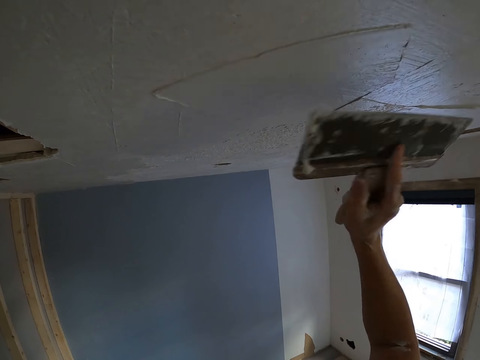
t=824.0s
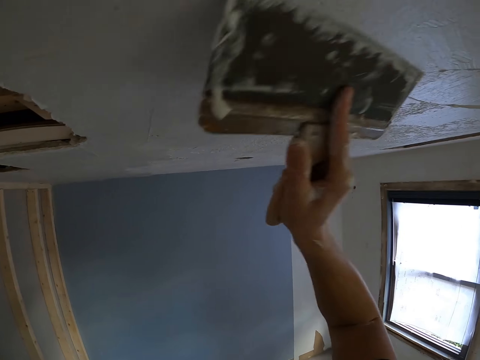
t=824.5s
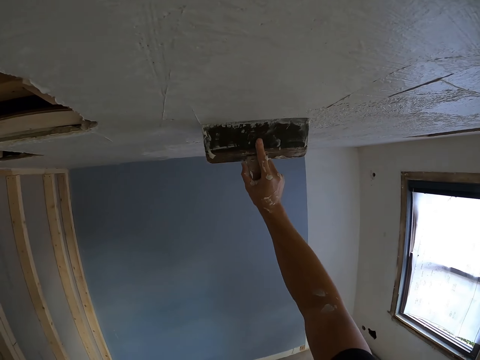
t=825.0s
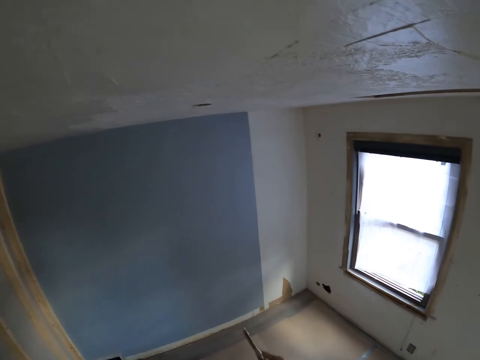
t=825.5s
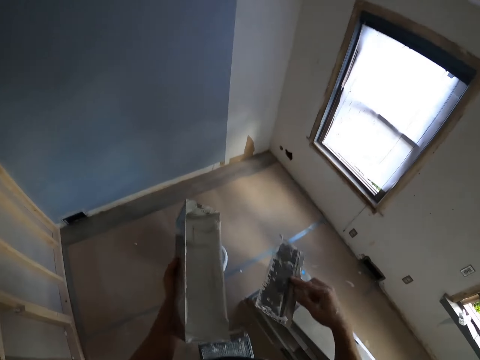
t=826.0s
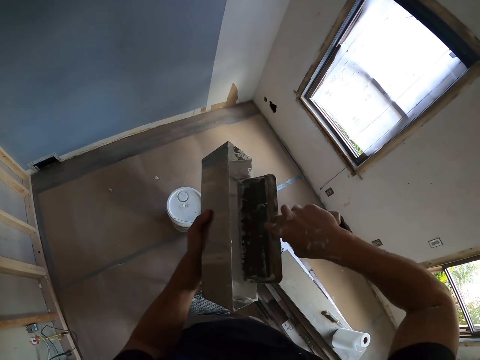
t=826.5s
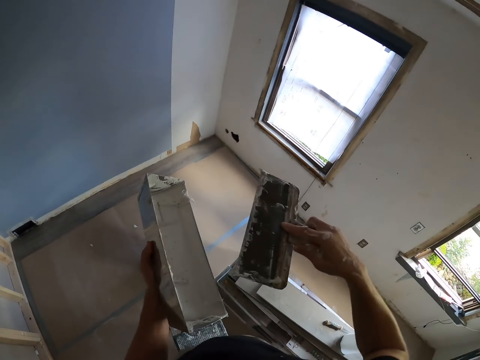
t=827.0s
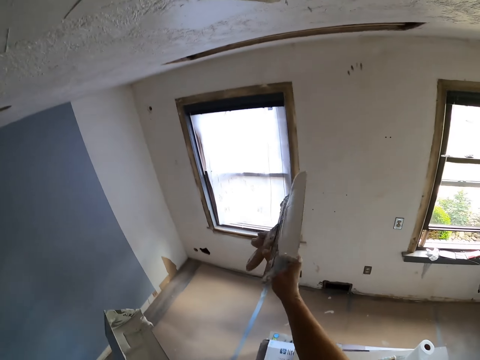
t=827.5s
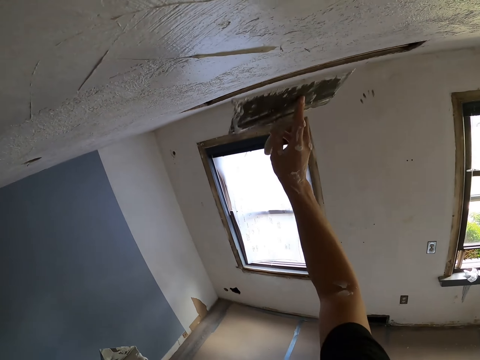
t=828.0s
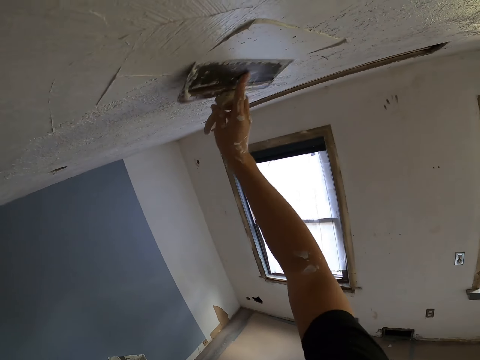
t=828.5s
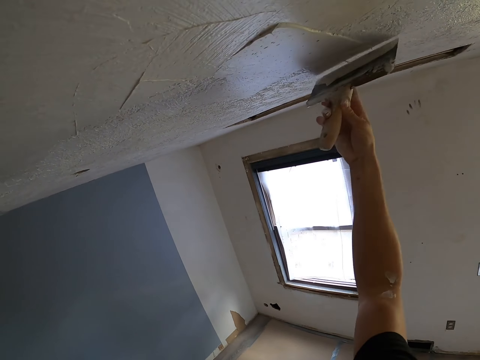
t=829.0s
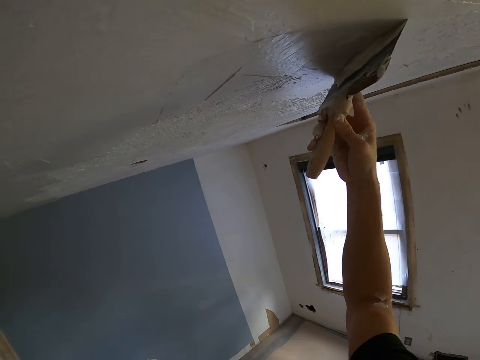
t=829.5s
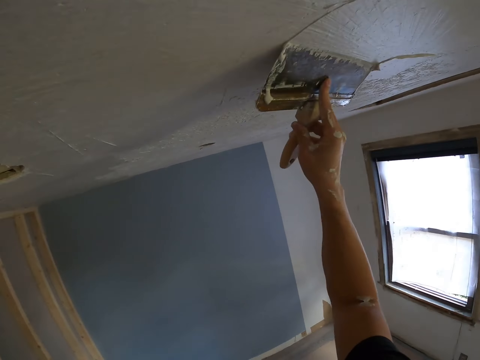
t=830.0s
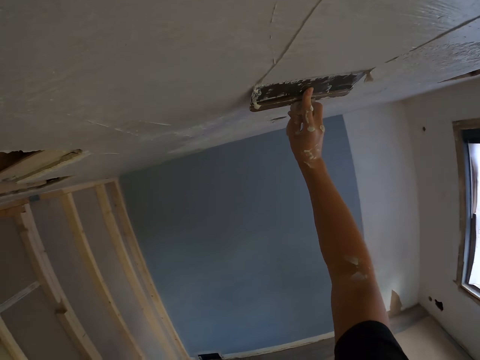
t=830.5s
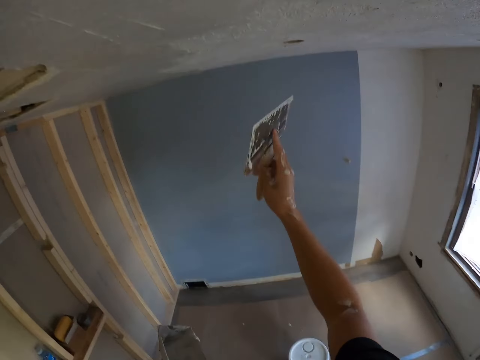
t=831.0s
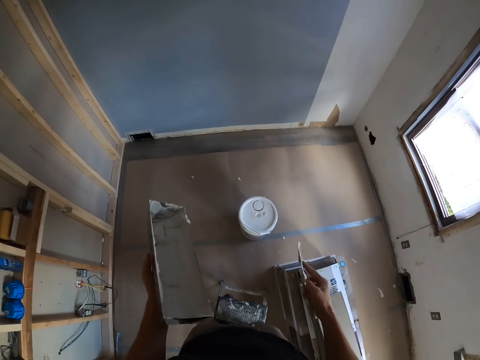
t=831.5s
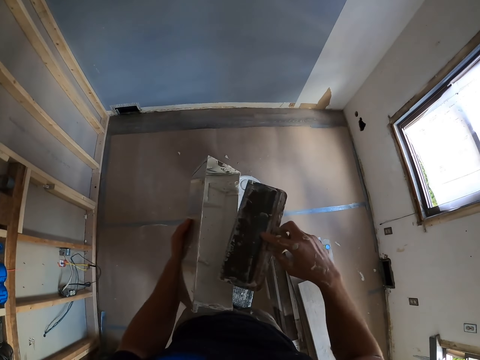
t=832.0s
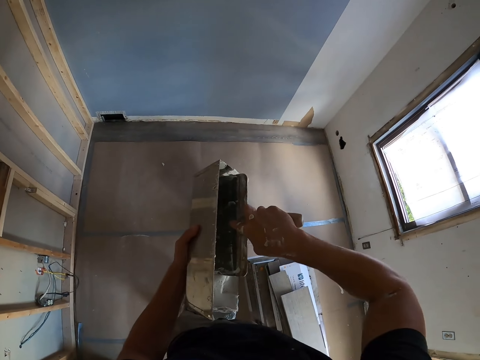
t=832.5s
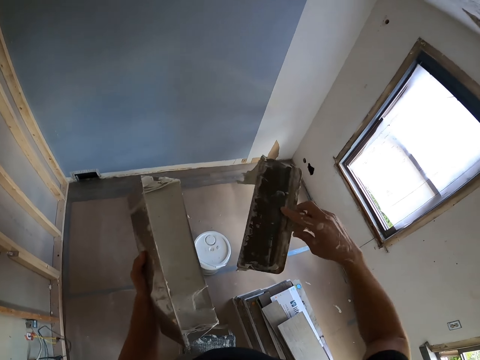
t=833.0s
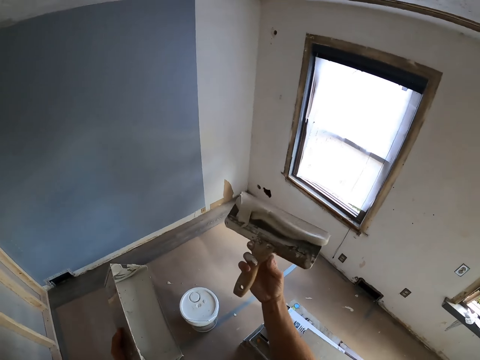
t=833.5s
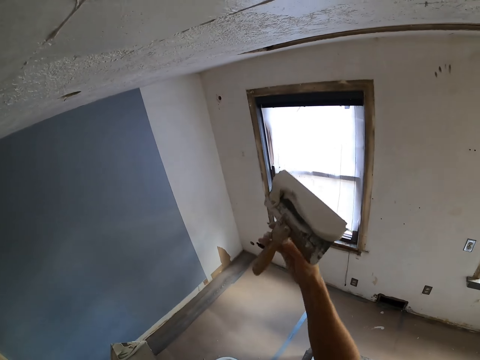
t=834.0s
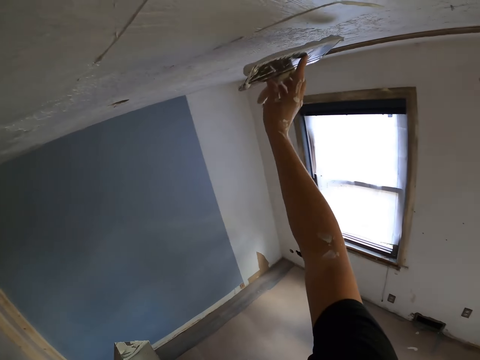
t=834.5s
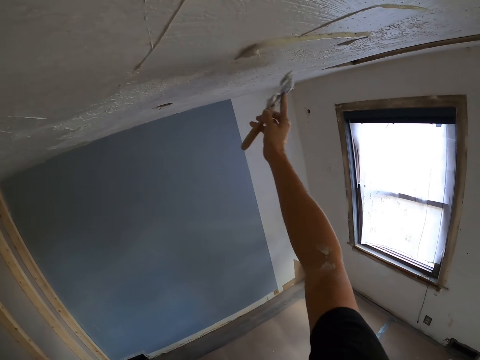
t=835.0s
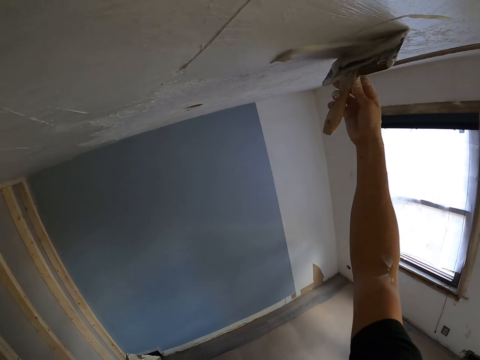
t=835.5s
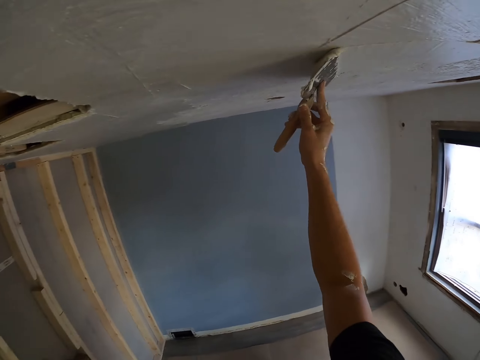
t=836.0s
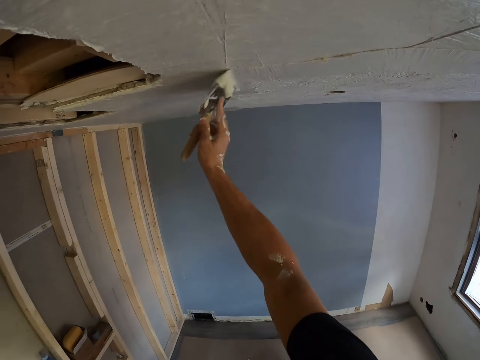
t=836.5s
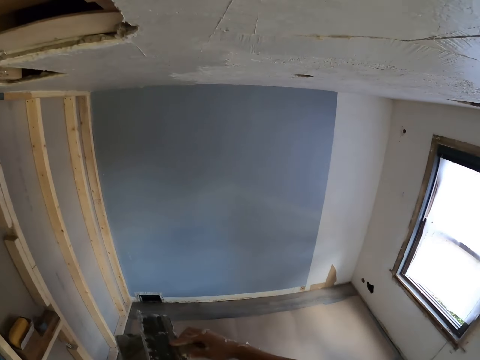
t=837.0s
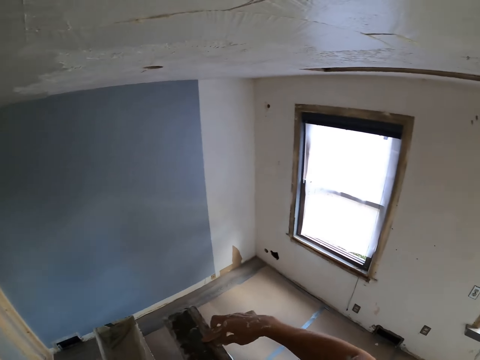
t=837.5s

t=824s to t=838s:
The camera wearer dips the paintbrush in the paint. They paint the ceiling. They dip the paintbrush in the paint and paint the ceiling.

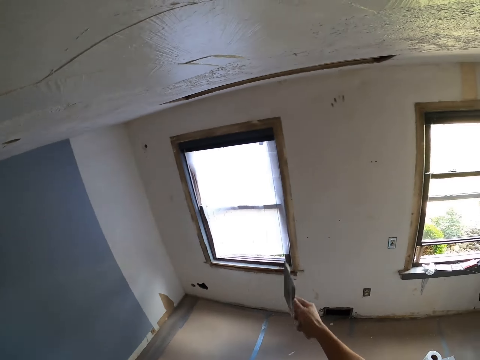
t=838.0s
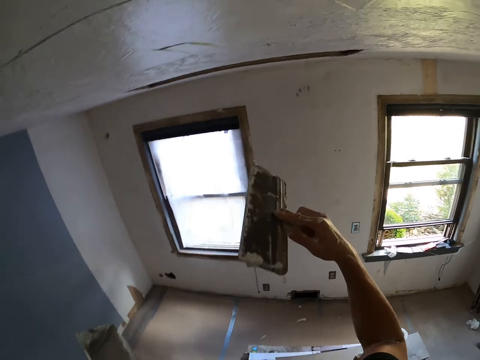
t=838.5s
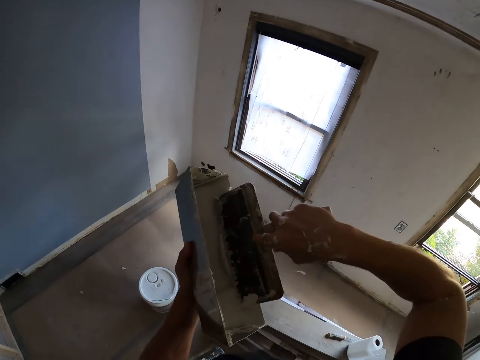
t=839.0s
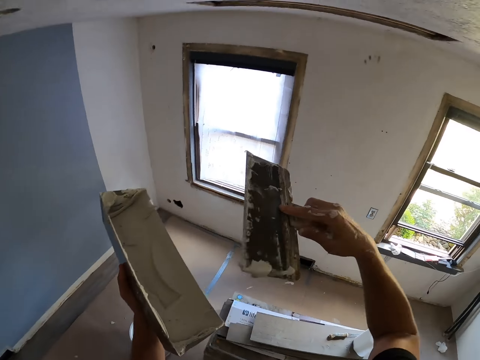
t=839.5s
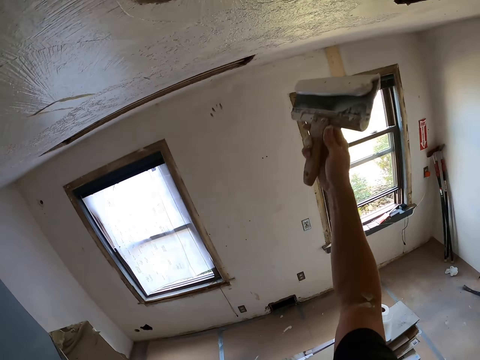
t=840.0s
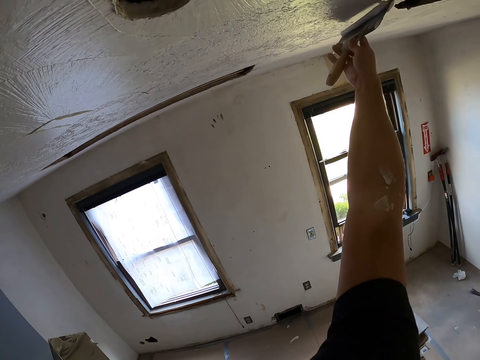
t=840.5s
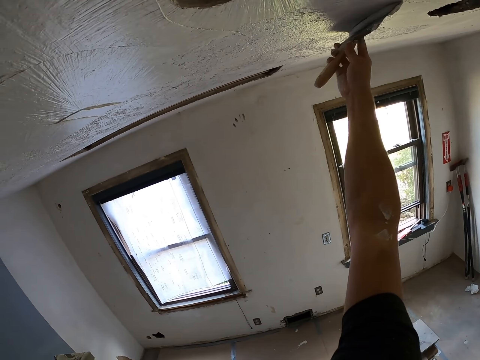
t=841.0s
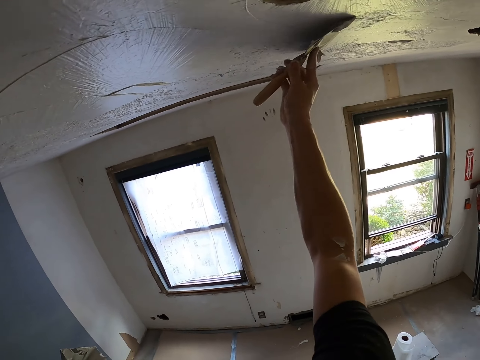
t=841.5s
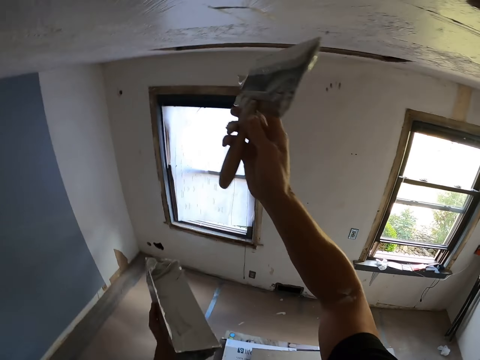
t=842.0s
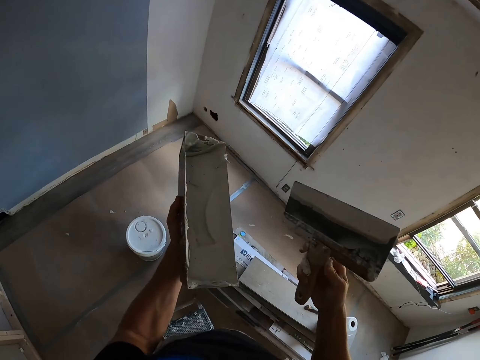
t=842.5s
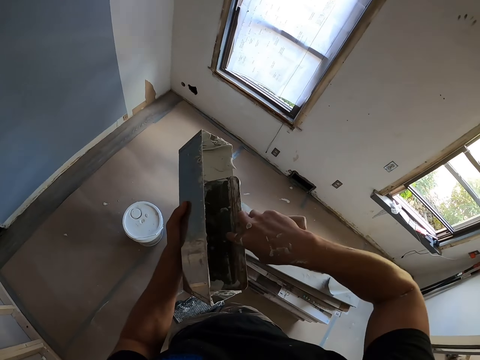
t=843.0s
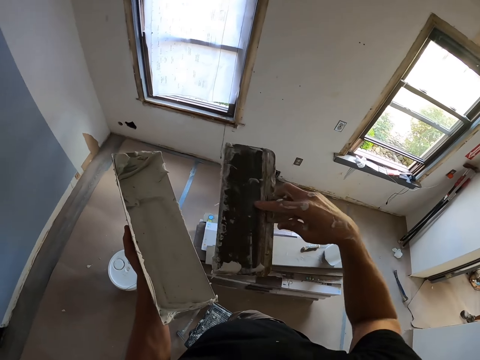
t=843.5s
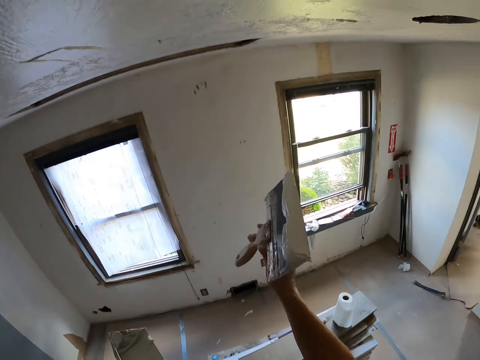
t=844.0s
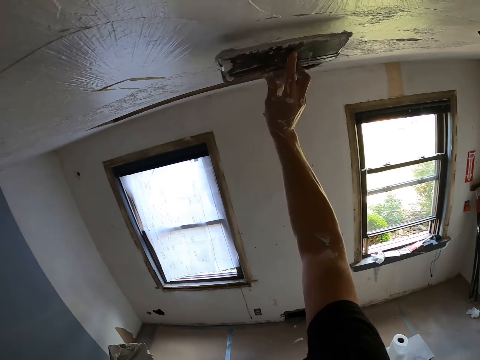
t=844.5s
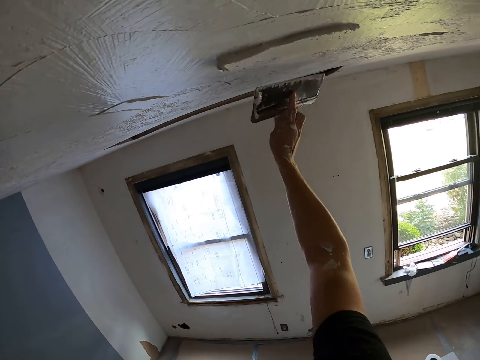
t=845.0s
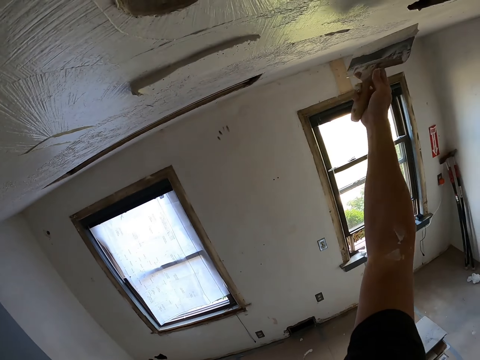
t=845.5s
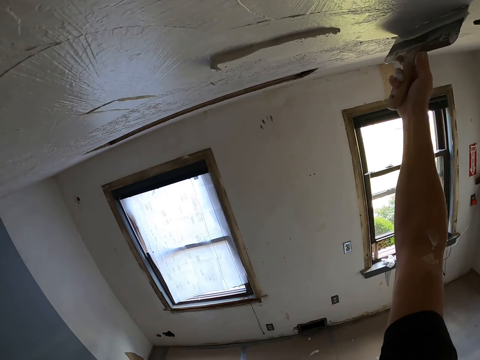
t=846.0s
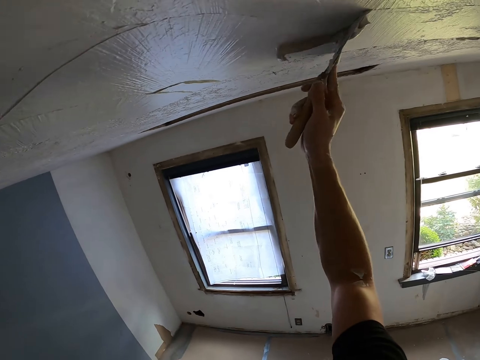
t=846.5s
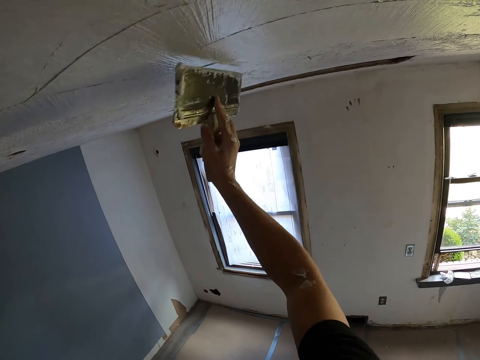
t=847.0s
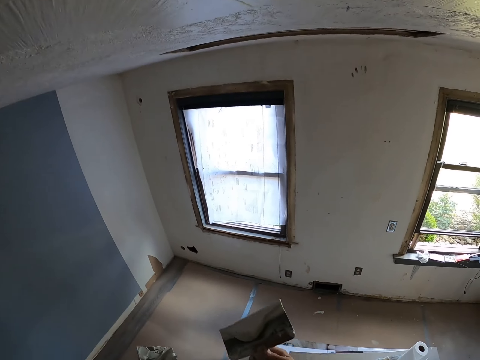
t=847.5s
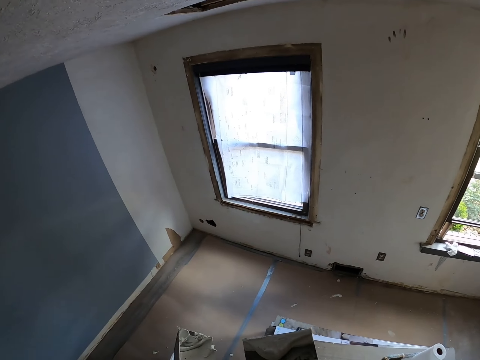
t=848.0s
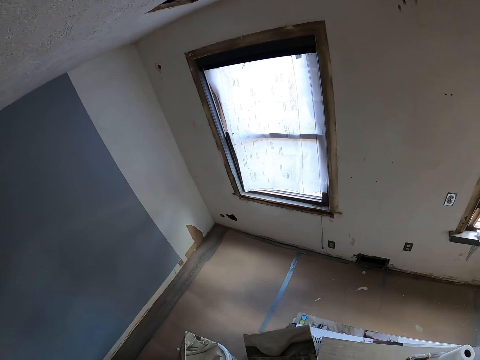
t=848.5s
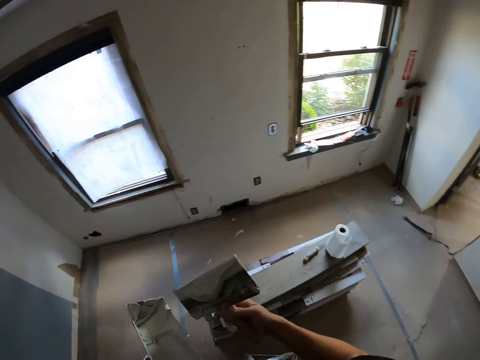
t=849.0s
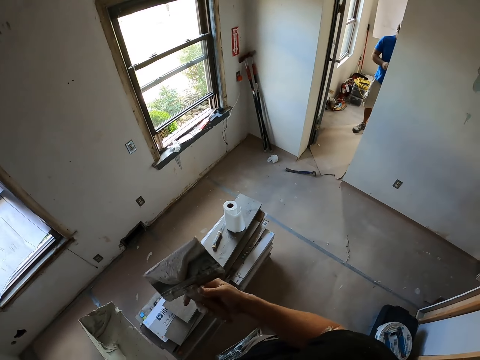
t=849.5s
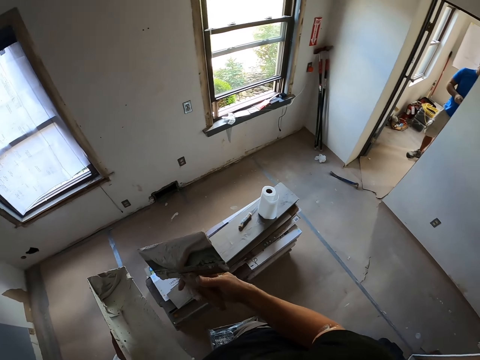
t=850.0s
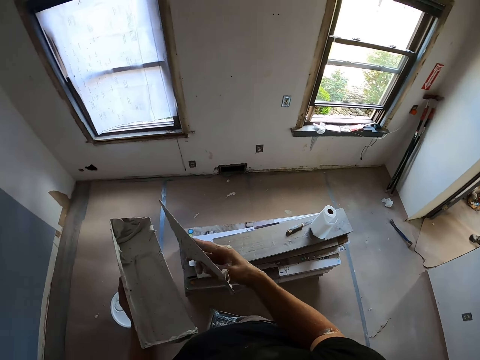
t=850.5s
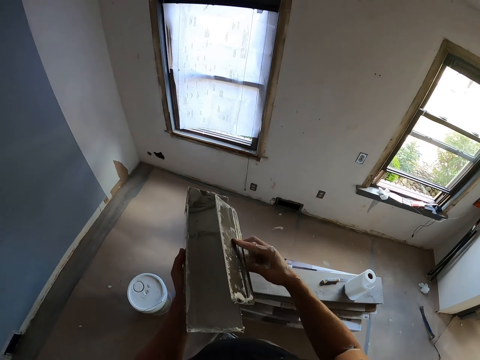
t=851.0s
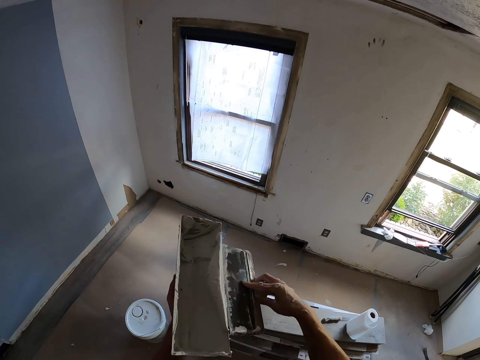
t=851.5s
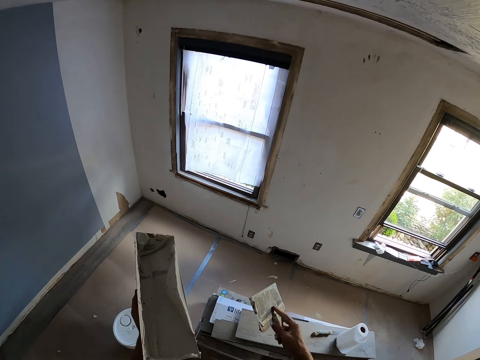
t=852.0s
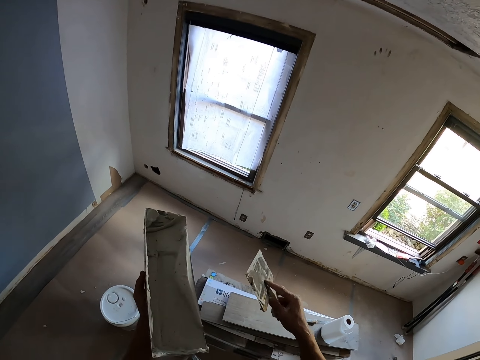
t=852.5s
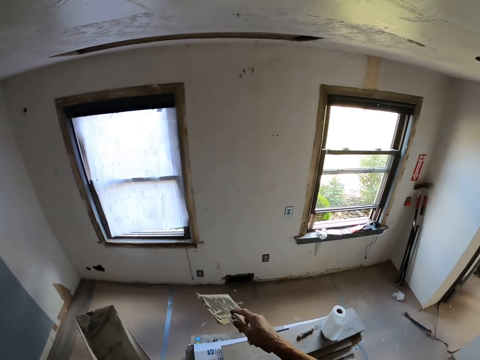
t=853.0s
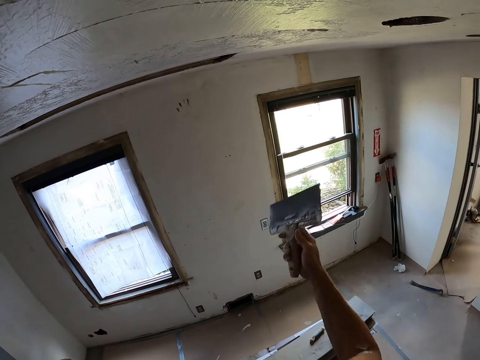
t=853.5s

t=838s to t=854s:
The camera wearer dips the paintbrush in the paint. They paint the ceiling. They dip the paintbrush in the paint and paint the ceiling. They look around. They wipe paint off the paintbrush or scraper putty knife.
